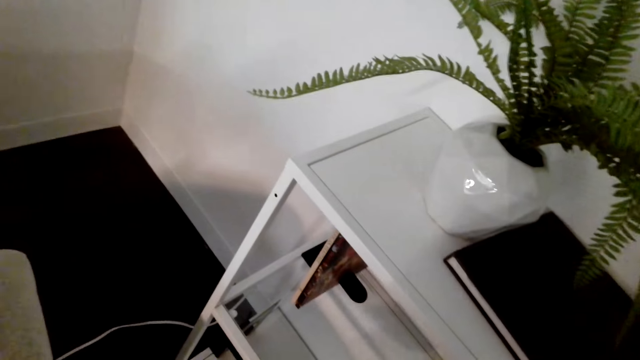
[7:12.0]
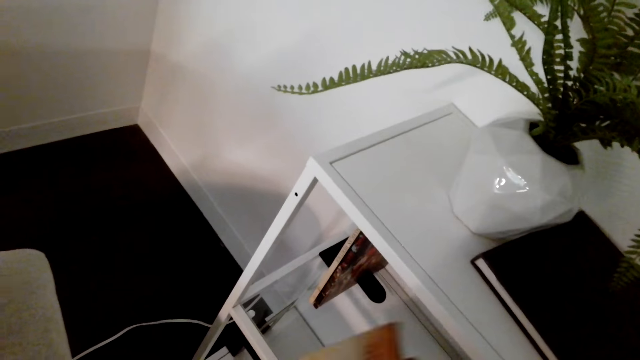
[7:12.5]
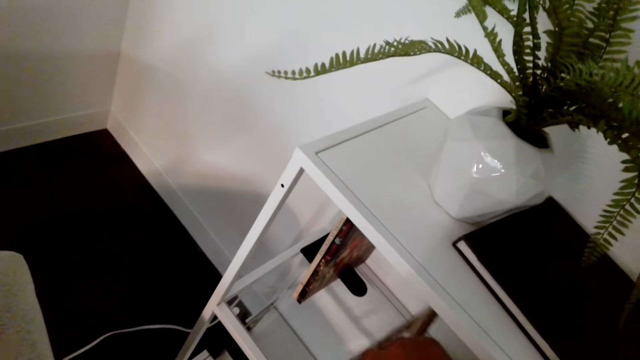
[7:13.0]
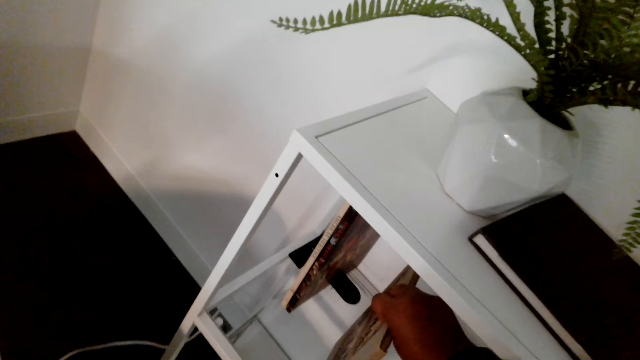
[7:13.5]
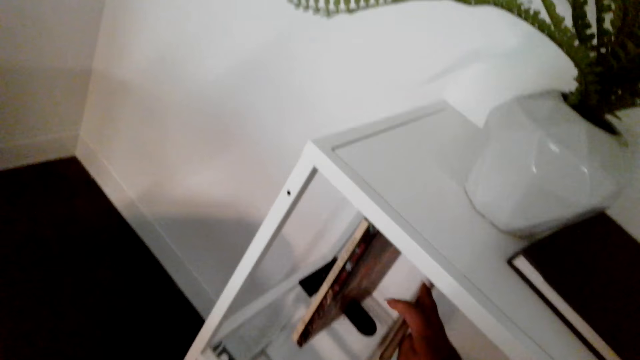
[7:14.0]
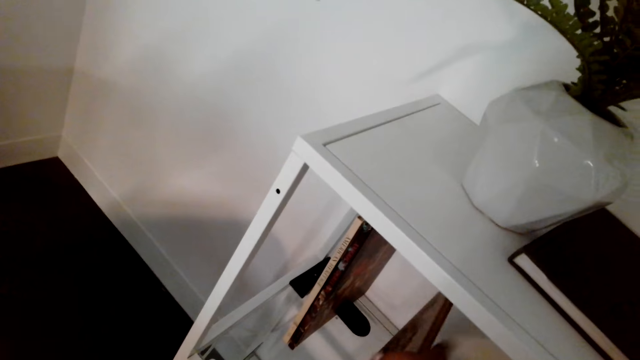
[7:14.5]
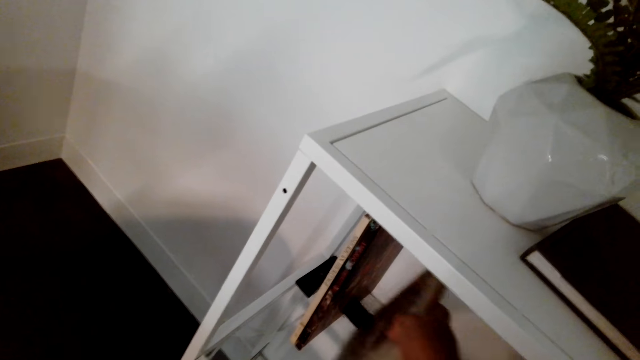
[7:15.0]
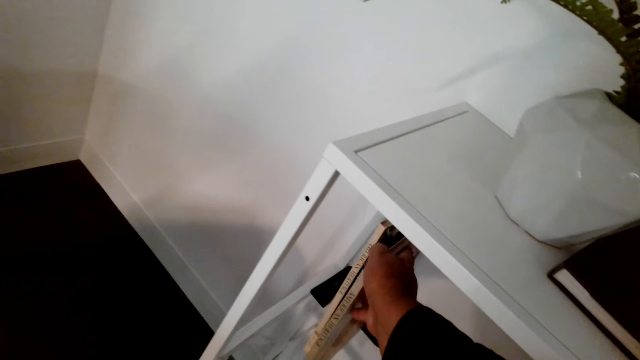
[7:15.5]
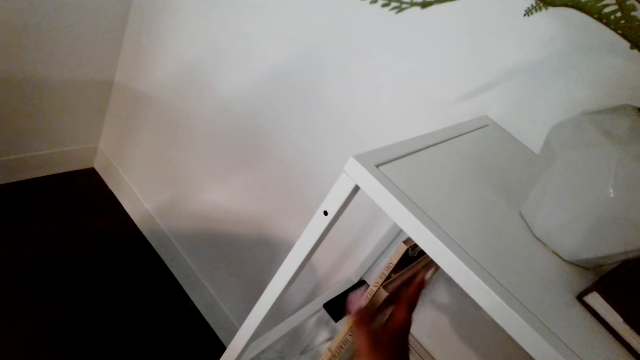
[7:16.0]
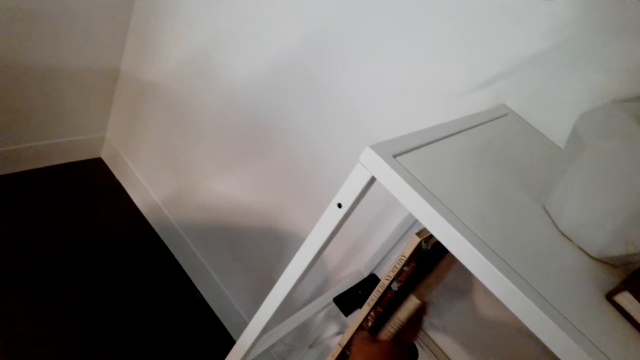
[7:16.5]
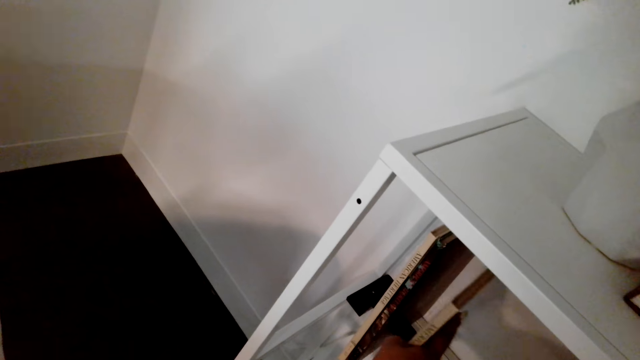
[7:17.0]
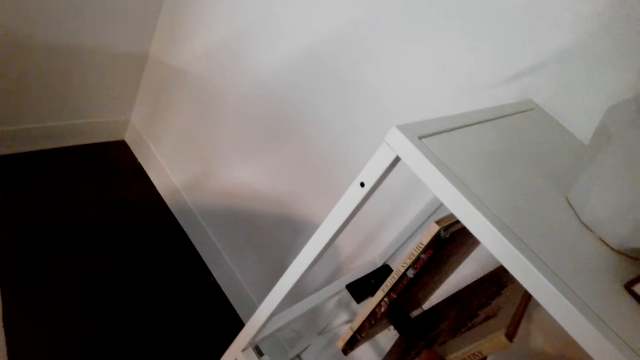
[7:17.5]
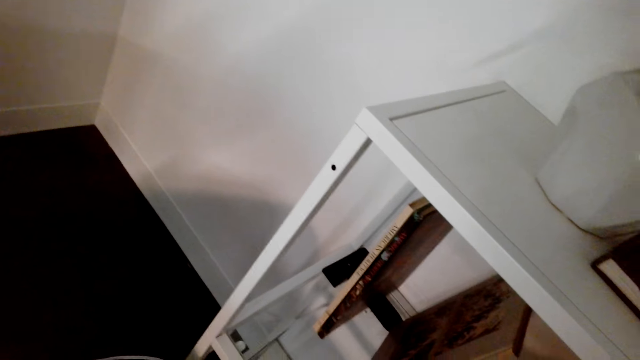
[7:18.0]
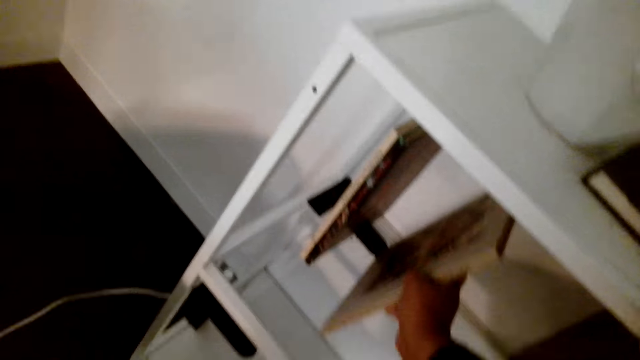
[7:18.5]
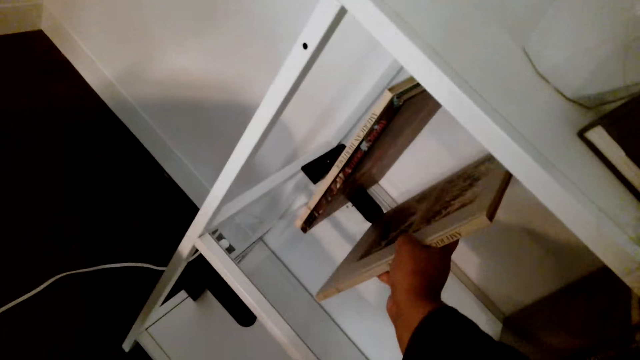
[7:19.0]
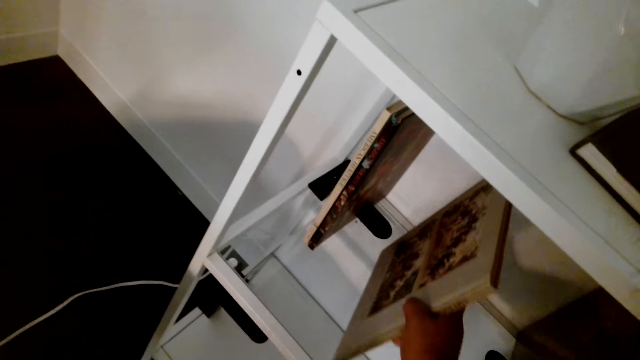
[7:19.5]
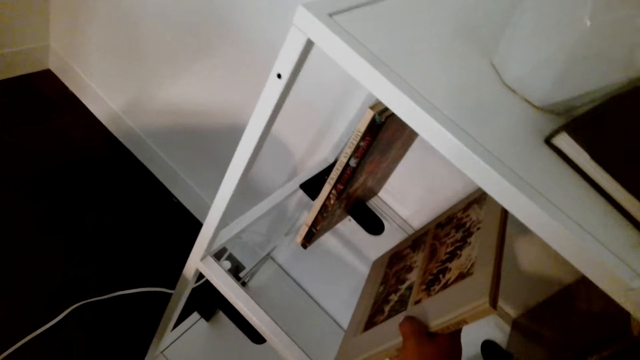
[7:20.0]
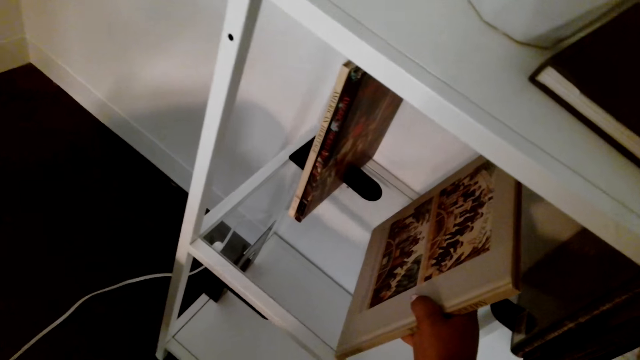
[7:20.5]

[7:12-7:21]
The camera wearer places books in a shelf.

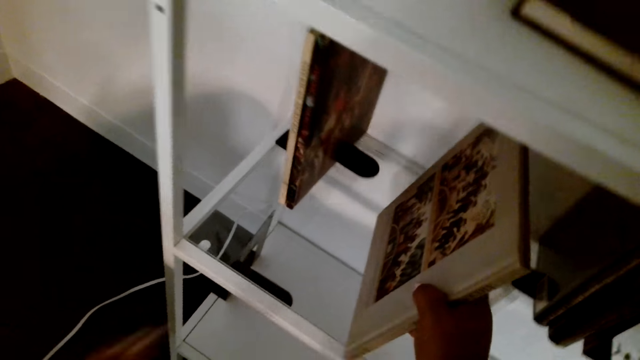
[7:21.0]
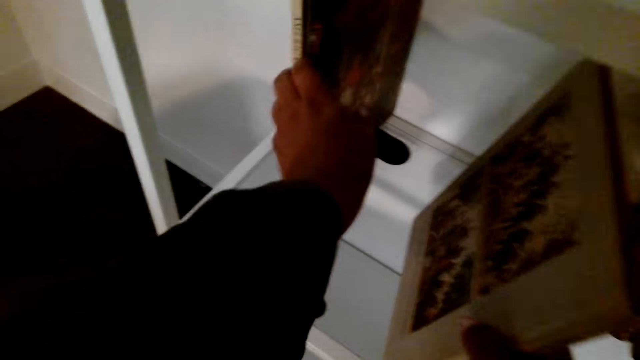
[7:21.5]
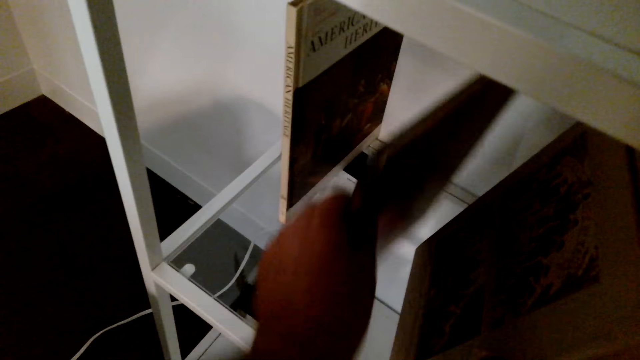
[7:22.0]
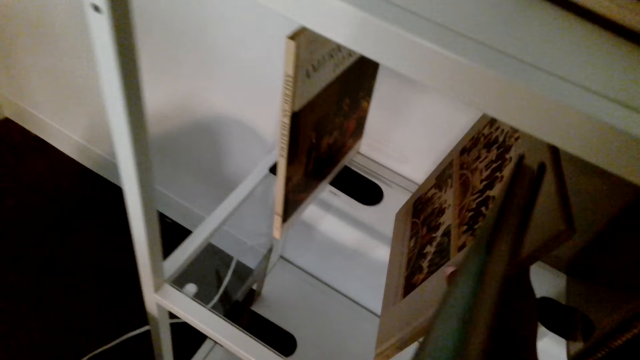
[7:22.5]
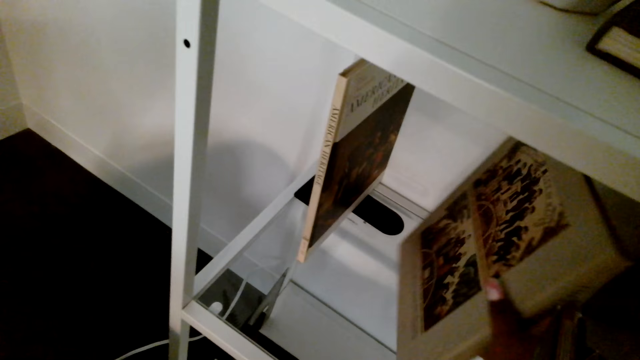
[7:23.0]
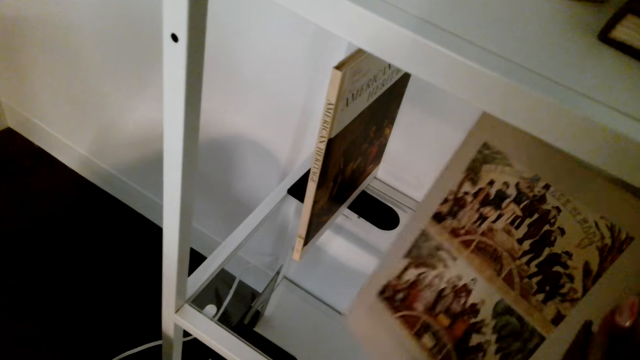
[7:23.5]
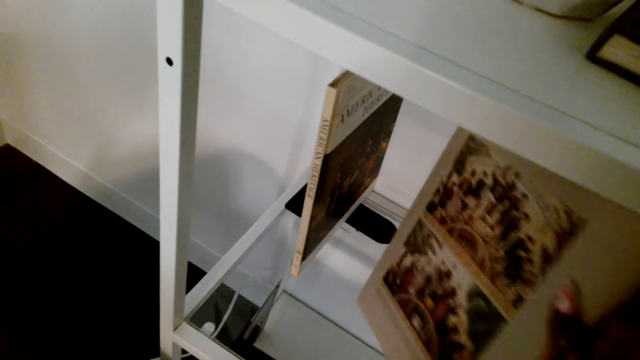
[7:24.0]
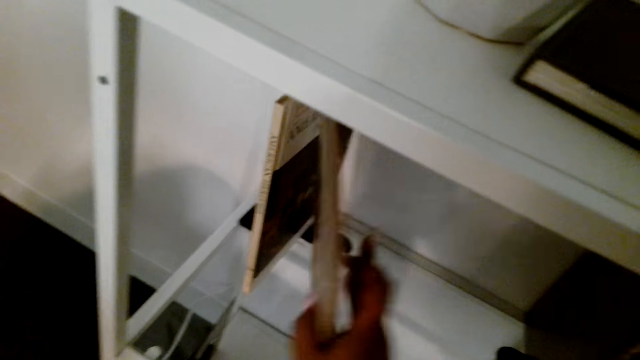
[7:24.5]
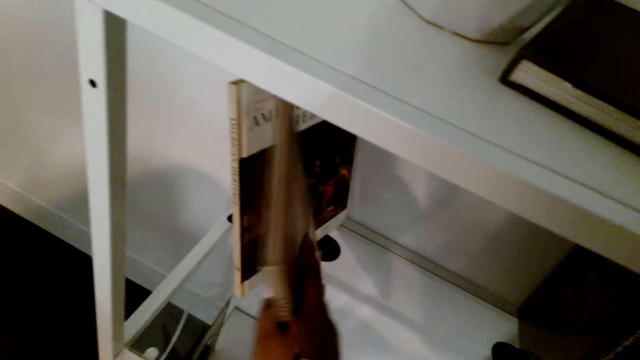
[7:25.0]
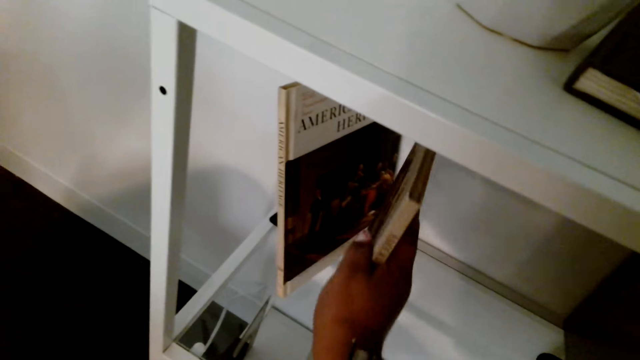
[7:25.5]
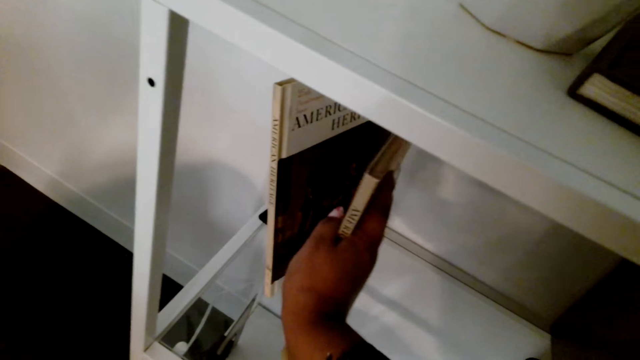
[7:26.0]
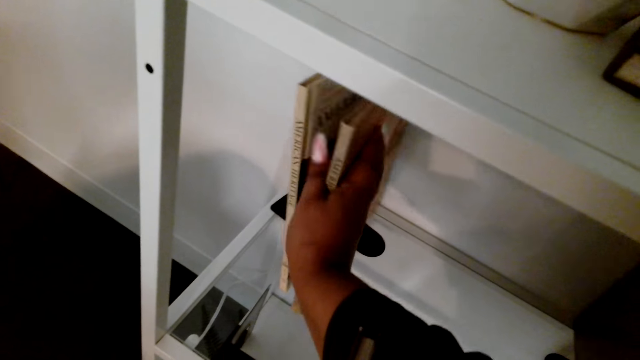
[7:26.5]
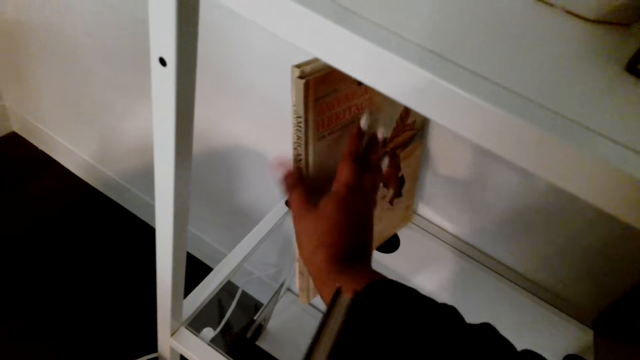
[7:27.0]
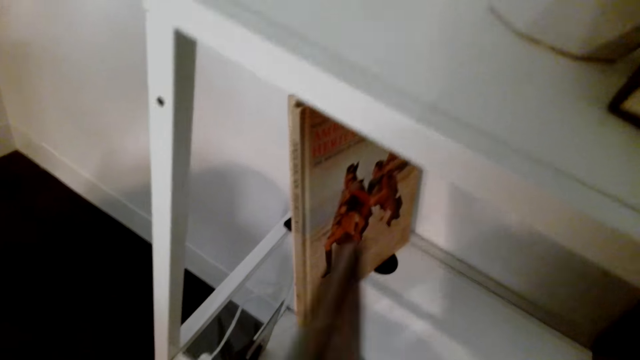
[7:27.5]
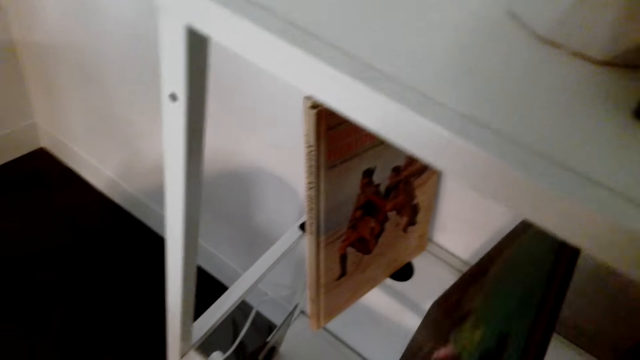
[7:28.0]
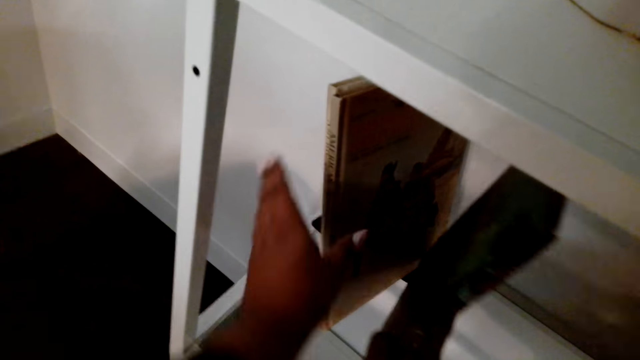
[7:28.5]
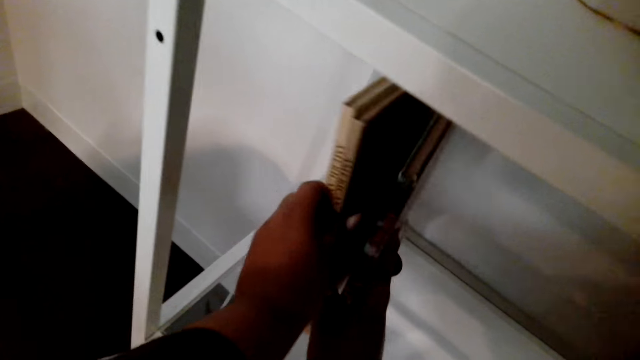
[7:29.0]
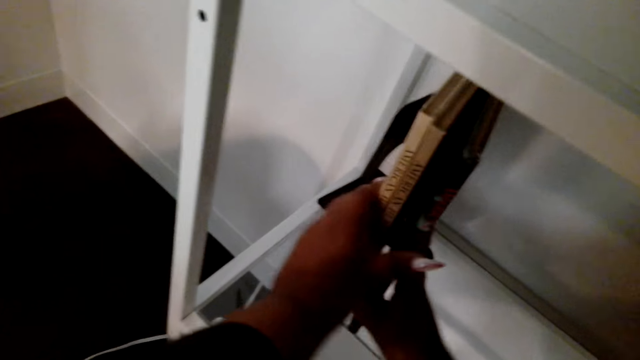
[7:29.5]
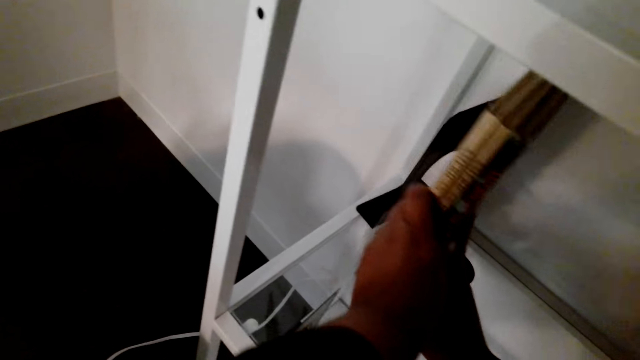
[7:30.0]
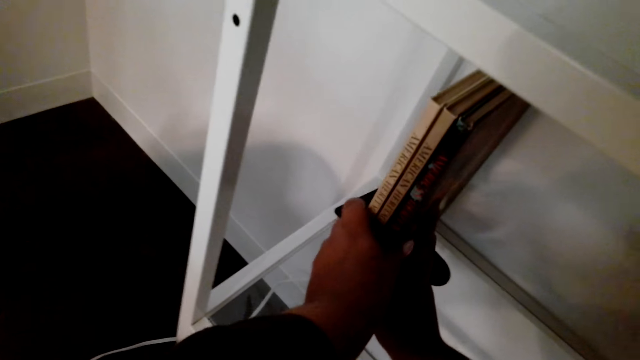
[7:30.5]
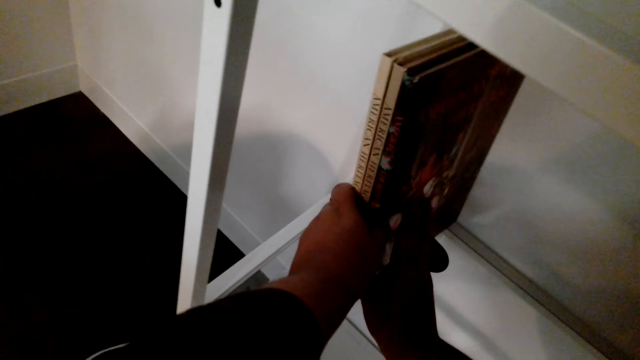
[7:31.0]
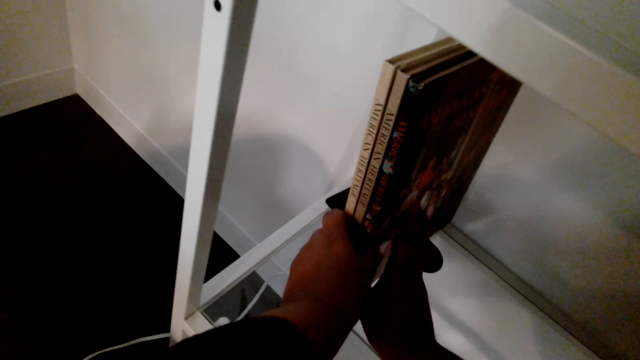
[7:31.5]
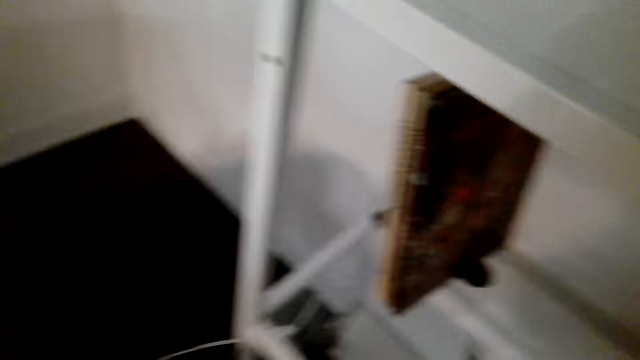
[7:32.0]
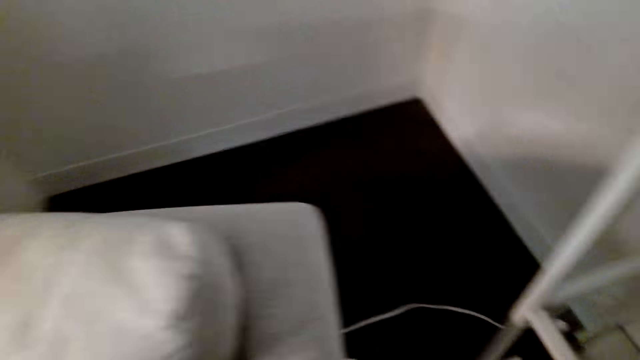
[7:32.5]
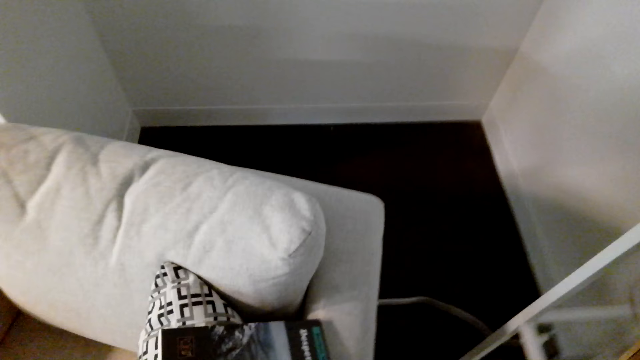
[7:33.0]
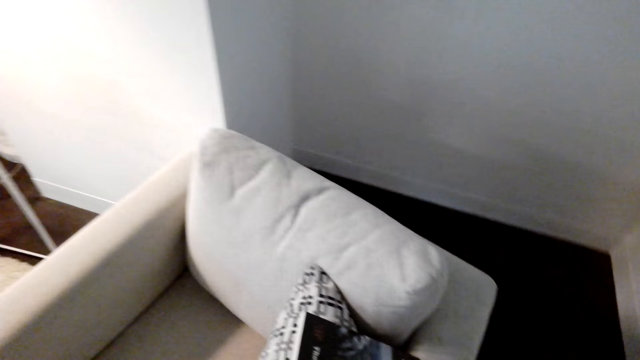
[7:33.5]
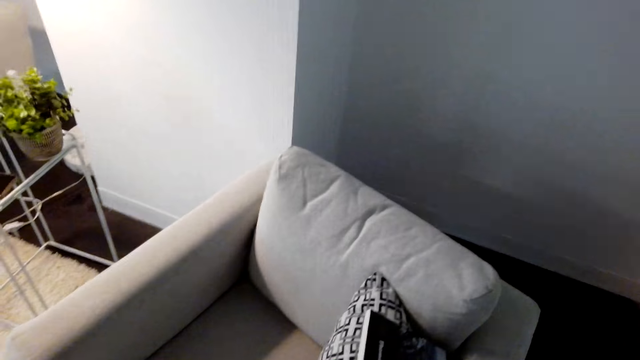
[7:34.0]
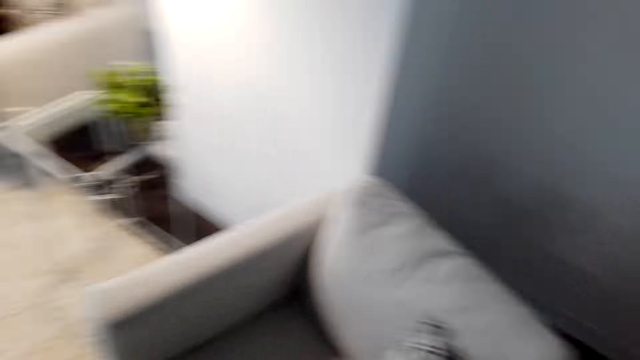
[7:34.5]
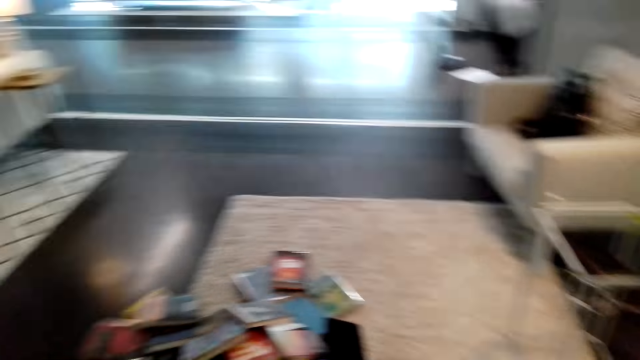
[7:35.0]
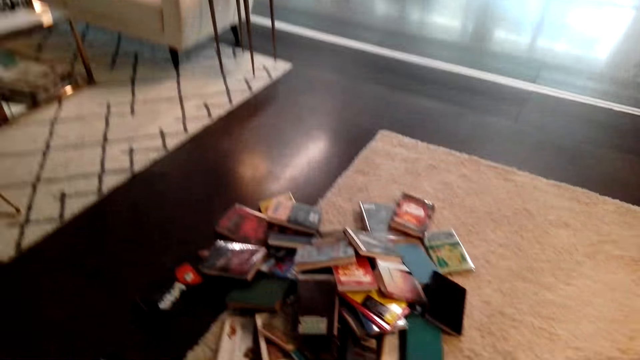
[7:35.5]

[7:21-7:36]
The camera wearer picks a book from the shelf. They place a book in the shelf. They place another book in the shelf. They arrange books in the shelf. They turn around the room.
